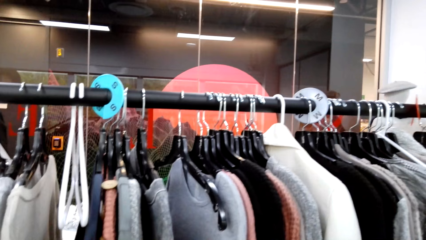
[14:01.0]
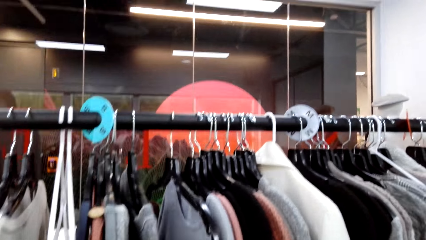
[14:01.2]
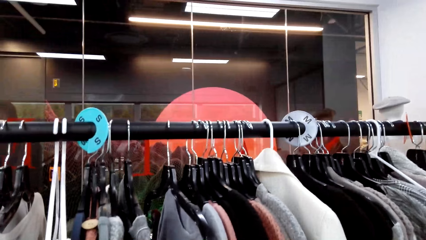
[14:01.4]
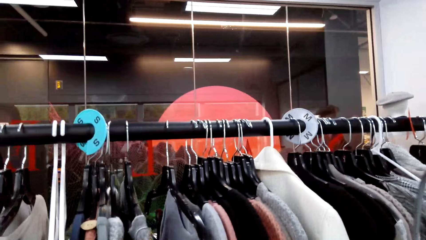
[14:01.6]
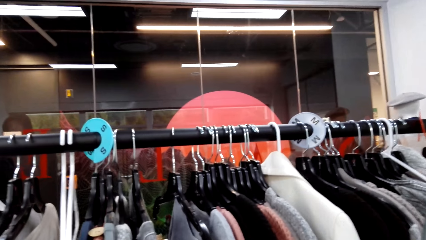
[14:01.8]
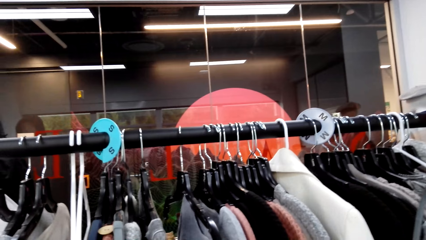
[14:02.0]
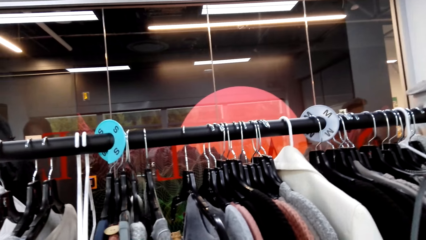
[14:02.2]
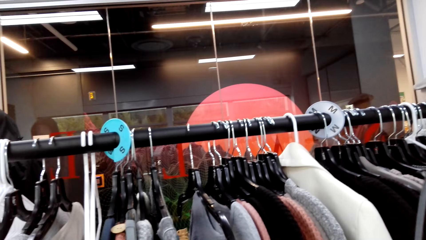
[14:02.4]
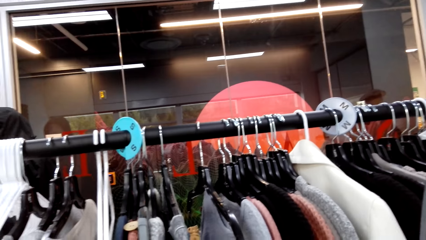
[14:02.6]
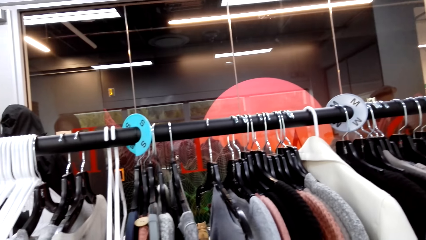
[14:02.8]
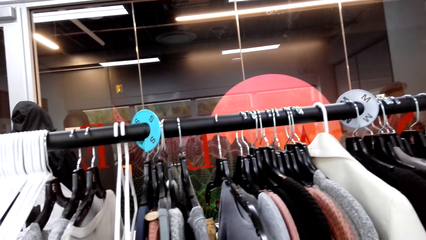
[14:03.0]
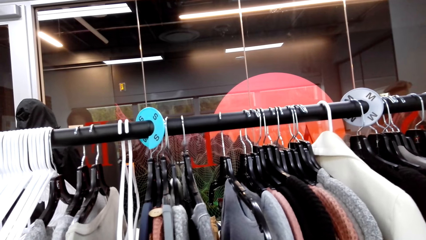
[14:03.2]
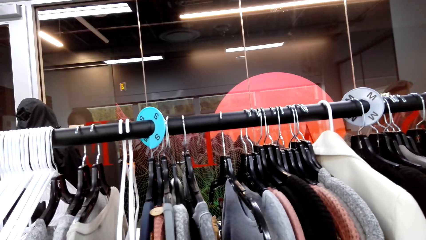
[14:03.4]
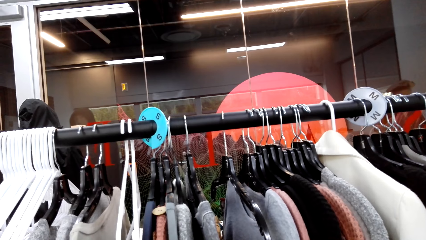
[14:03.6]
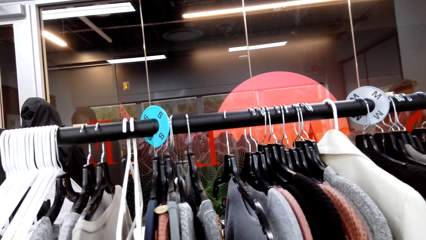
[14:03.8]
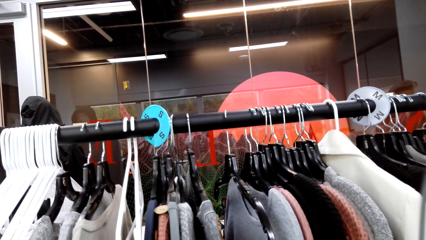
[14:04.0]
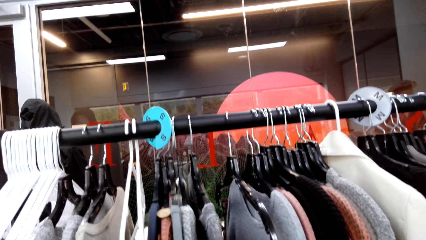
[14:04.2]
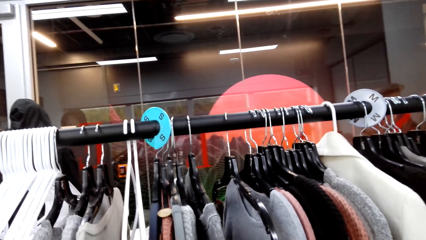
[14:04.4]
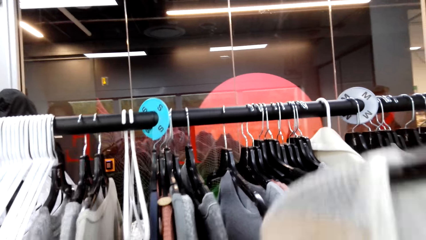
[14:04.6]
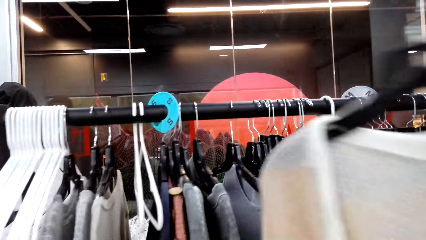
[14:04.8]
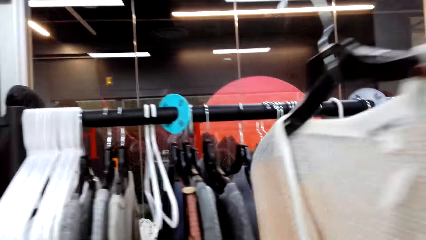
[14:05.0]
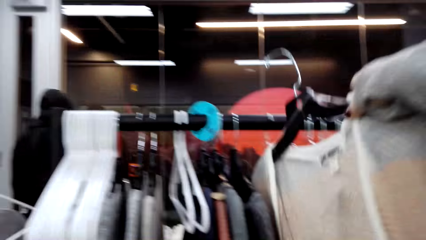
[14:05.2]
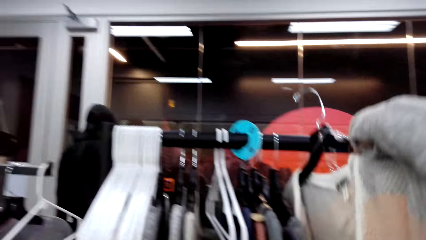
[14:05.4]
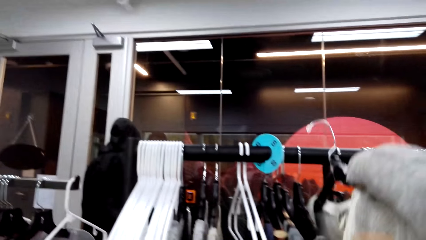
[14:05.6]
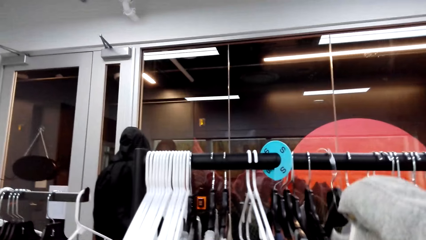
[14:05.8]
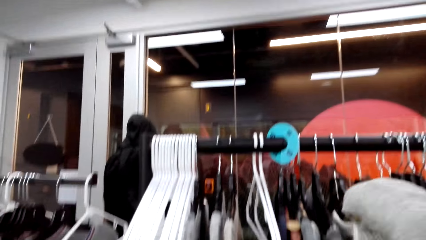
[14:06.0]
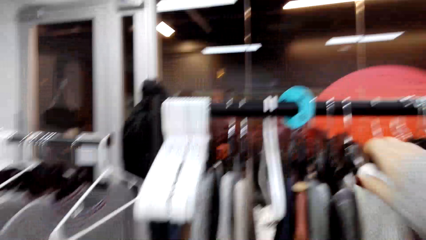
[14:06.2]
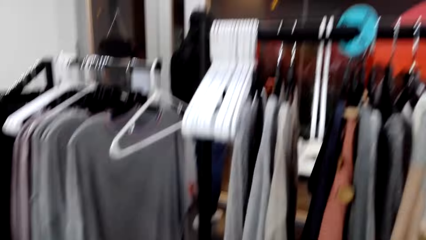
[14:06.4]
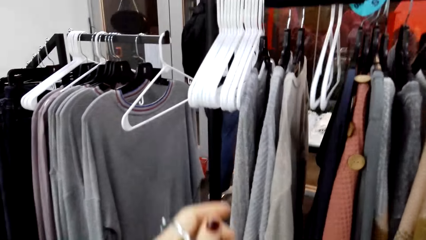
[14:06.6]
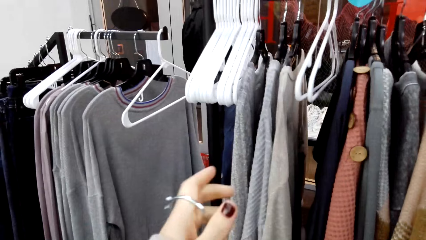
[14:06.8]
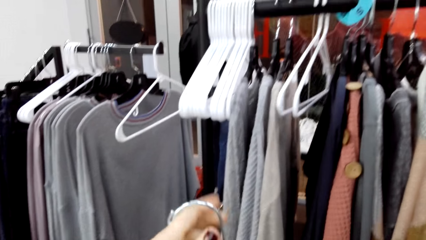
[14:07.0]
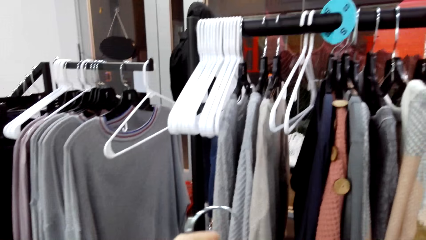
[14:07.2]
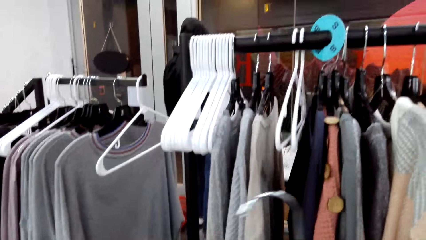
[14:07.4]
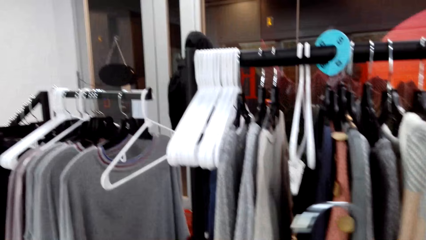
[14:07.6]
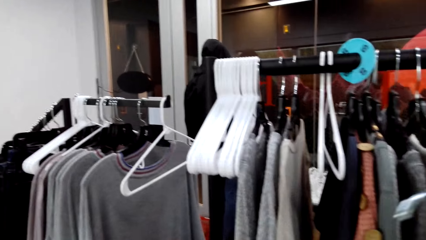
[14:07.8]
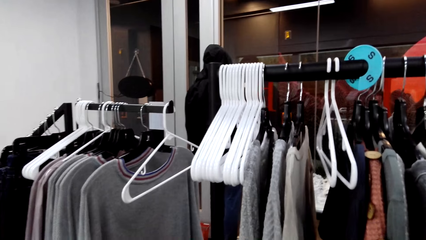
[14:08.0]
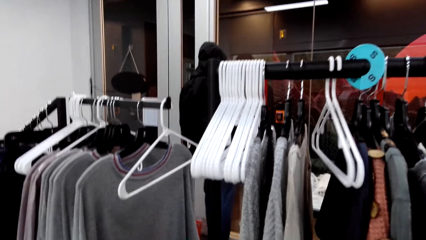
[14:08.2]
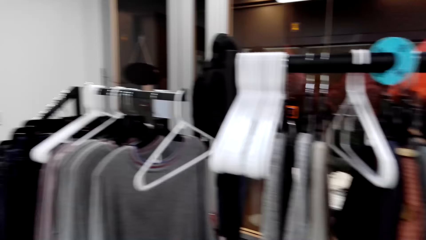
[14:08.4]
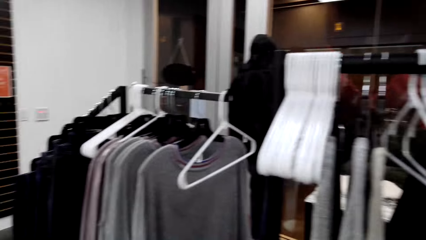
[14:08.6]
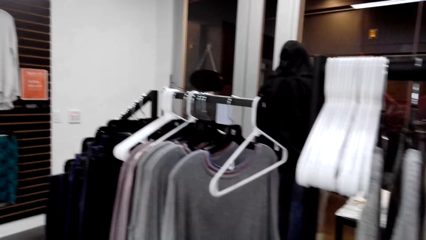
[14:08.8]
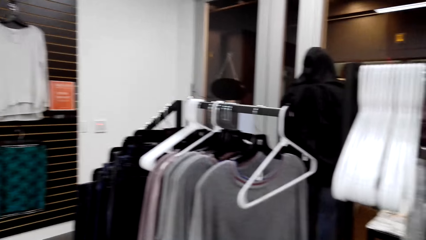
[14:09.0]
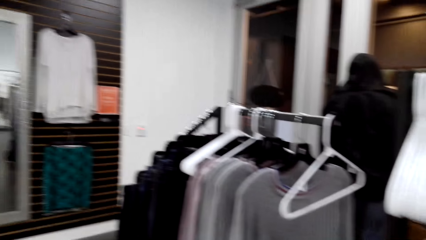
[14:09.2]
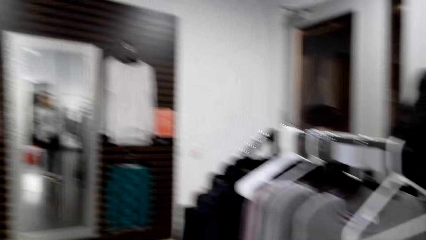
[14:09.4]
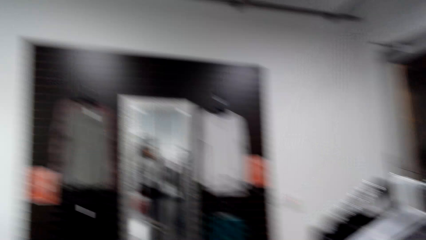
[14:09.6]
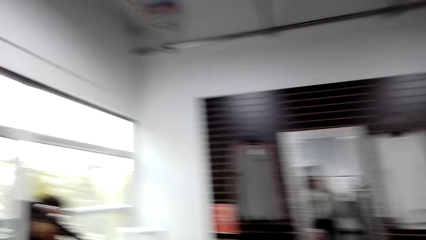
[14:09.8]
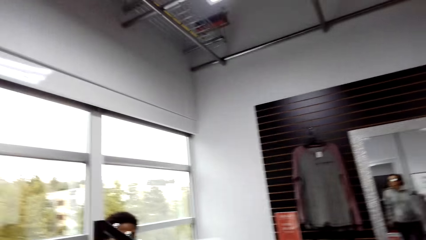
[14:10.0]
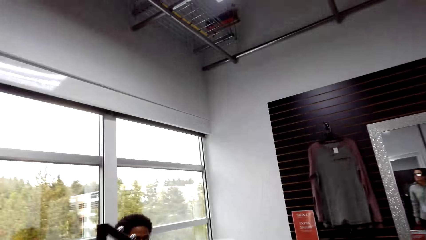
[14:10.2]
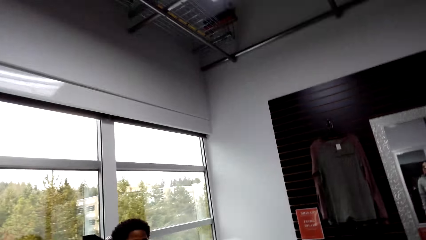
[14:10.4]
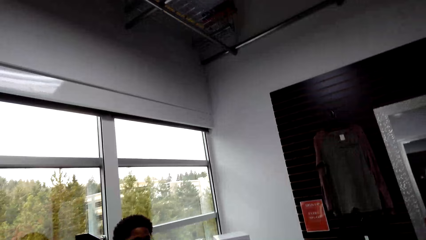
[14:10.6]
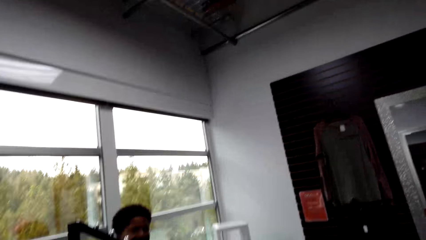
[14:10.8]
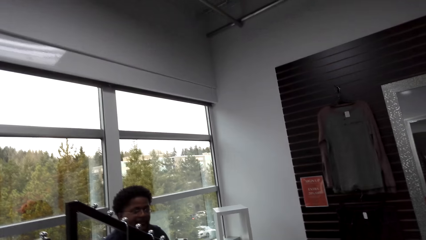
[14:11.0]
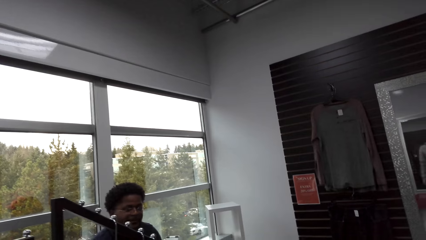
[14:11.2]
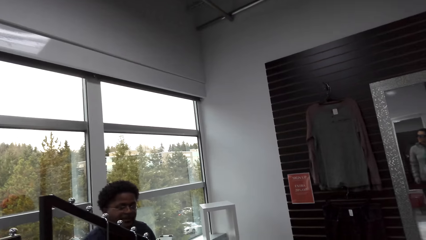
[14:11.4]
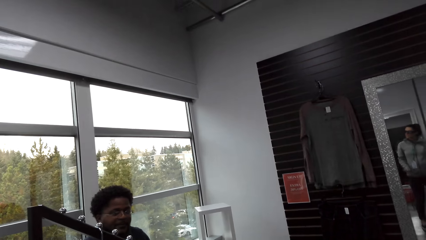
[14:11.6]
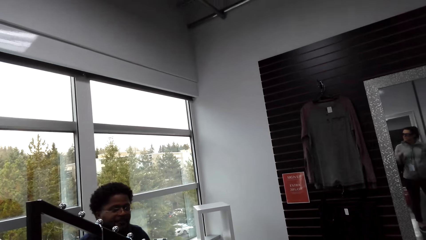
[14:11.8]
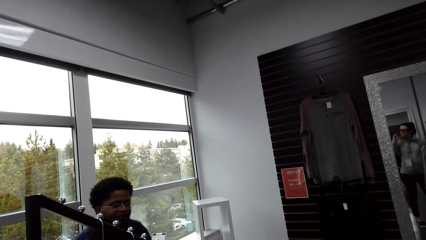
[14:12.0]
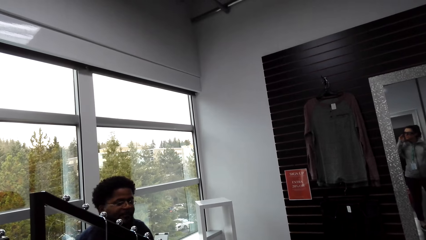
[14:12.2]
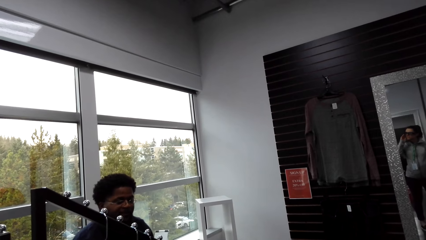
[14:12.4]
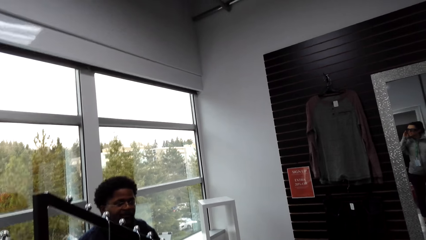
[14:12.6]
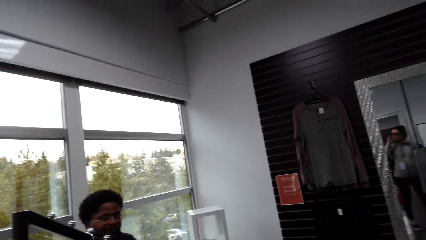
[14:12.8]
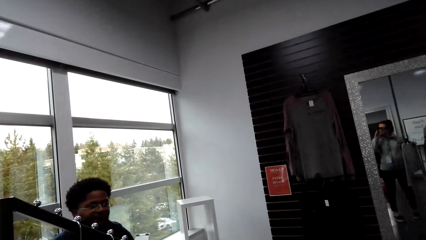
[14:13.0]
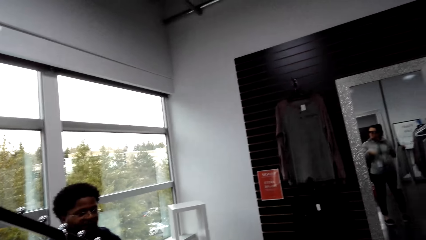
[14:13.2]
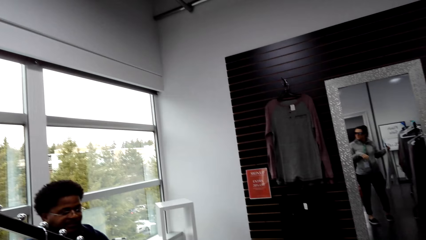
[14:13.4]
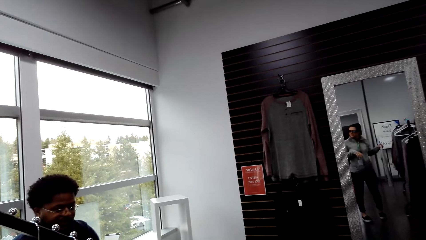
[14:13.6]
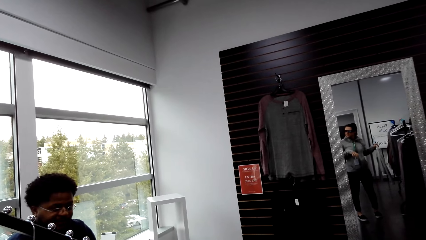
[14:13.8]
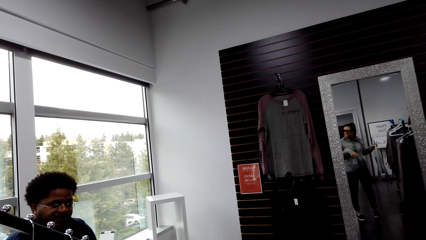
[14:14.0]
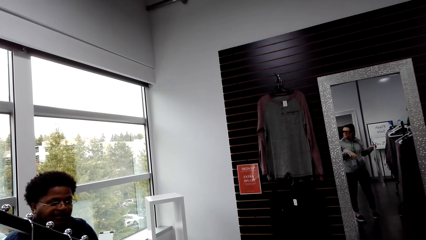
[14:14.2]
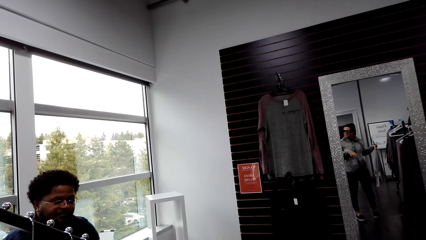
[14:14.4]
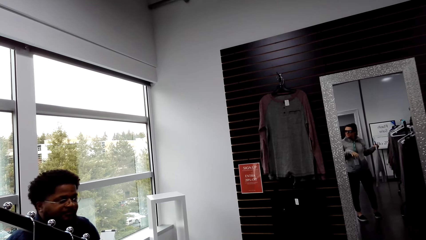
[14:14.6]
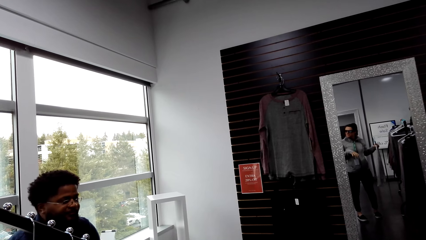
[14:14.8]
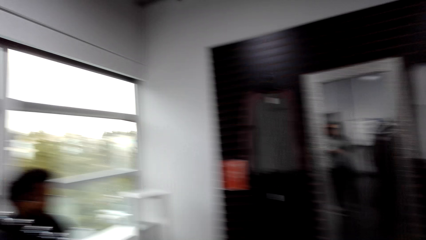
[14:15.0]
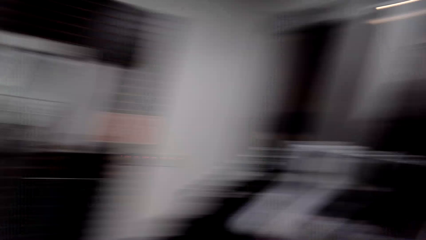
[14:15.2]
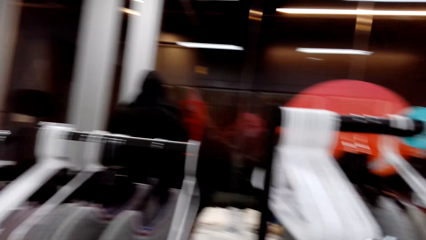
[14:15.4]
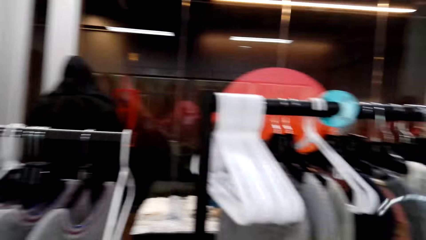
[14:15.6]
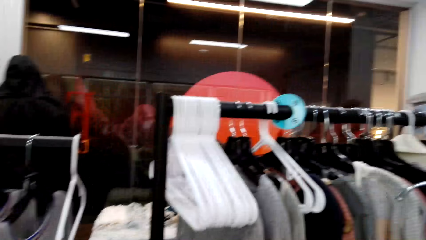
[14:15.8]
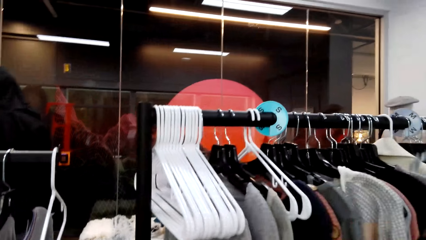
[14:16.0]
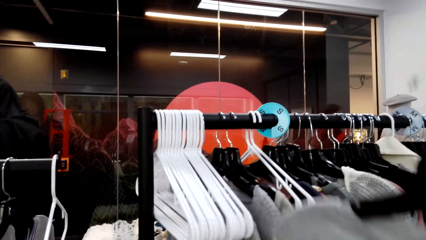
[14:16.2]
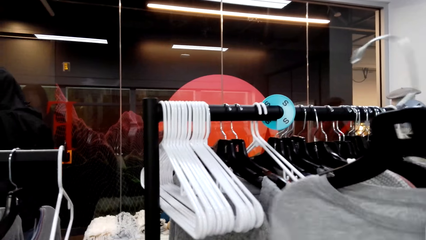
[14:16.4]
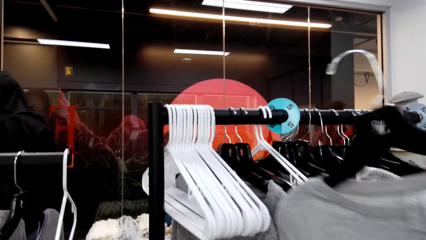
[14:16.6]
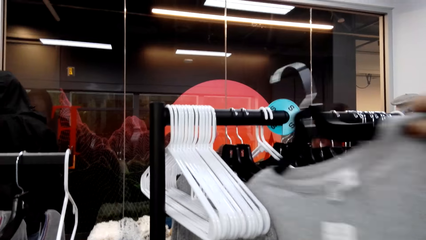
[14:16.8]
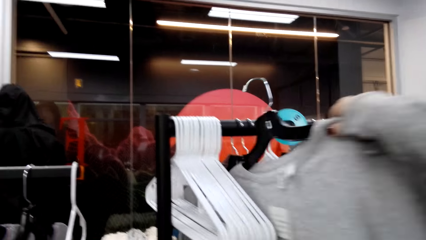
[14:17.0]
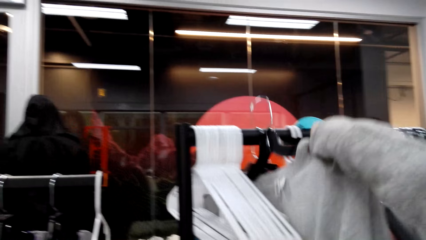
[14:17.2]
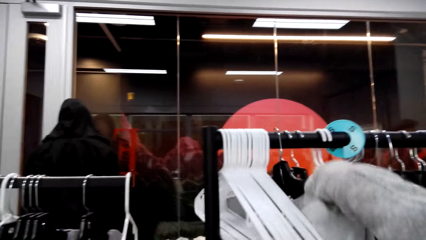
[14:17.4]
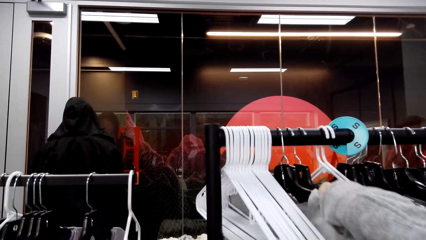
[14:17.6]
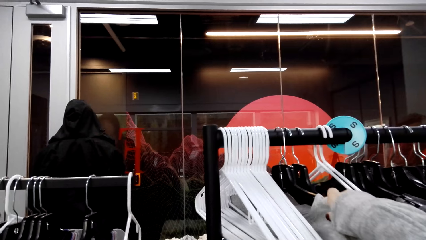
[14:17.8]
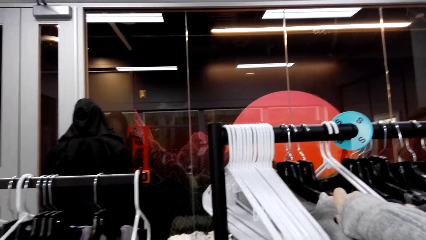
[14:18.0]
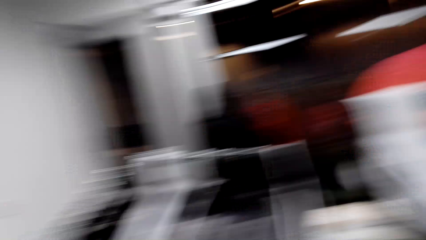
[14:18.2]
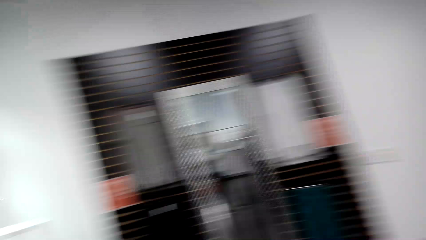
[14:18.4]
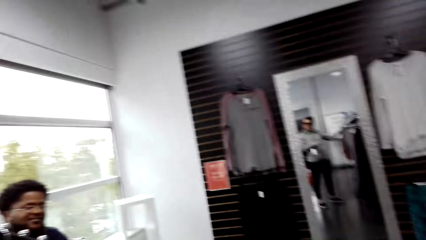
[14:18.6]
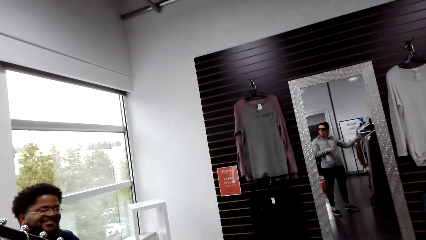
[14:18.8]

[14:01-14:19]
The camera wearer stares at the blouses. They put the cloth back to the clothes rack. They converse with a man. They move the cloth to the right hand. They stare at the man. They touch the face with the right hand. They stare at the man. They put the cloth back to the clothes rack.
